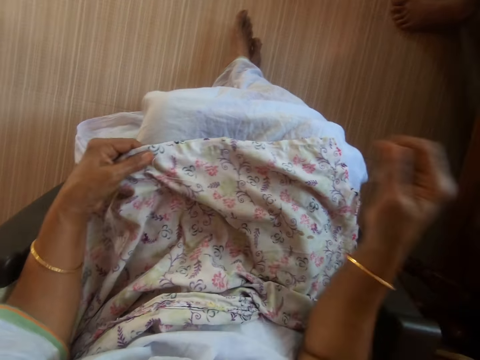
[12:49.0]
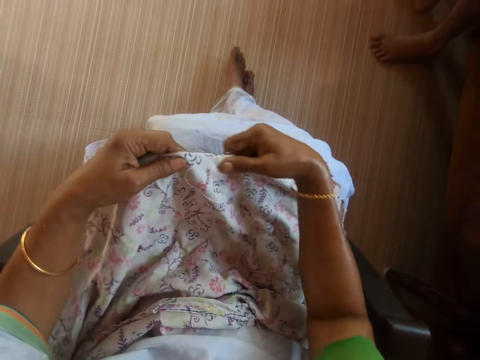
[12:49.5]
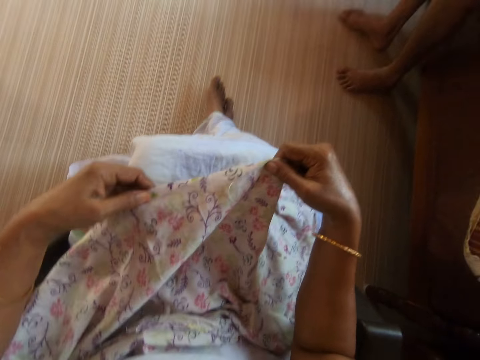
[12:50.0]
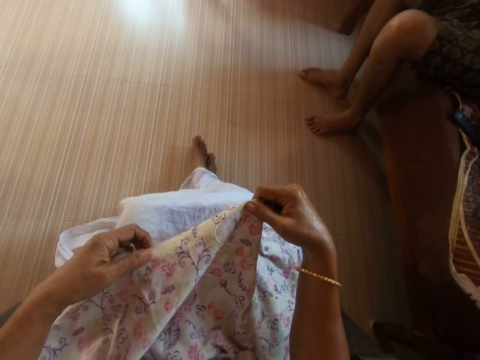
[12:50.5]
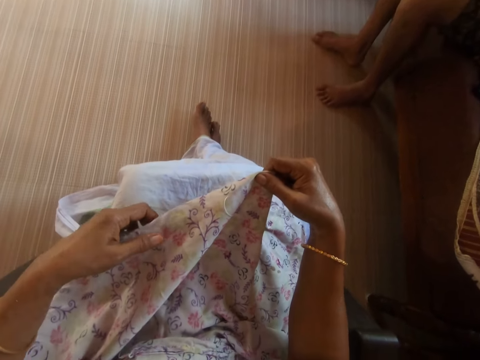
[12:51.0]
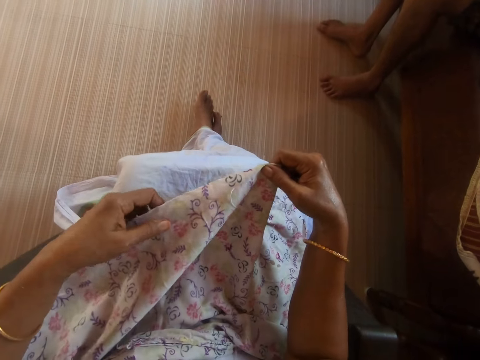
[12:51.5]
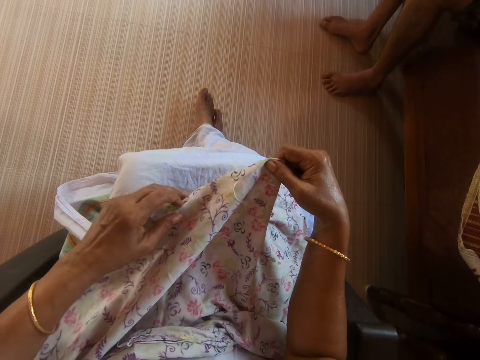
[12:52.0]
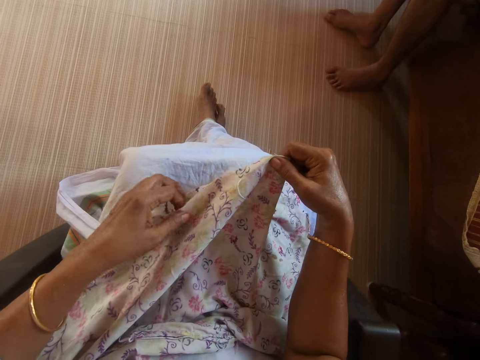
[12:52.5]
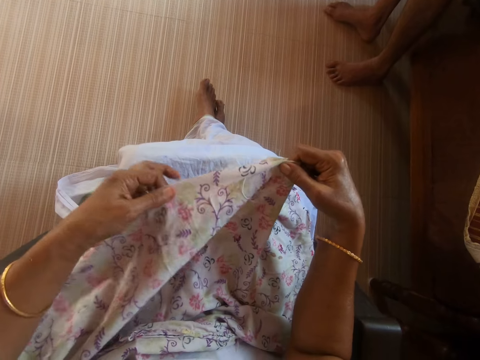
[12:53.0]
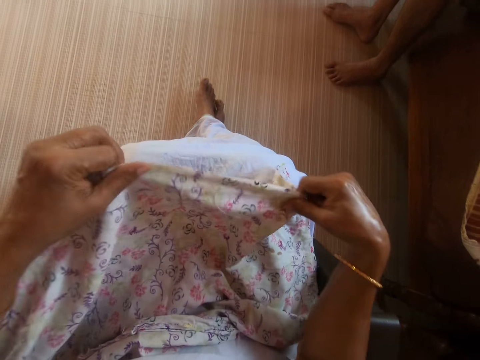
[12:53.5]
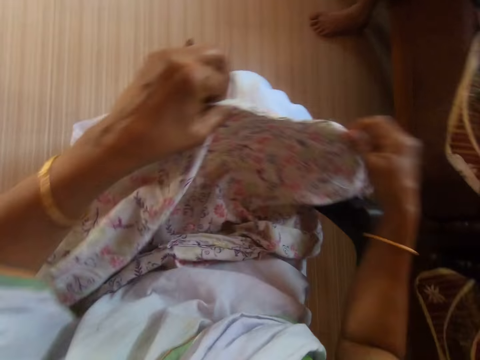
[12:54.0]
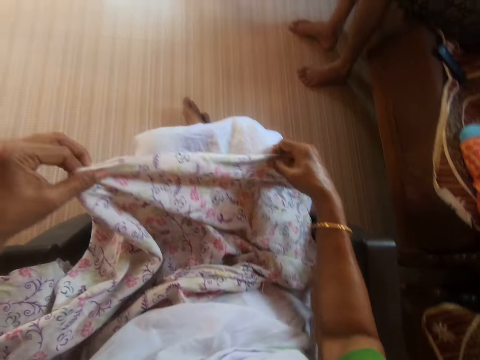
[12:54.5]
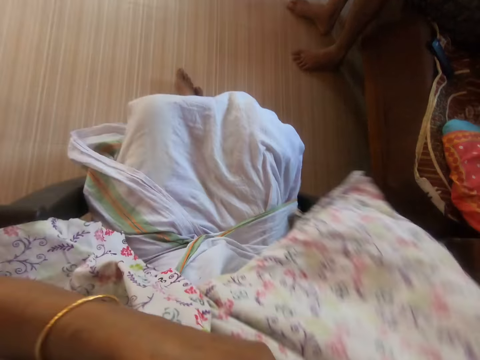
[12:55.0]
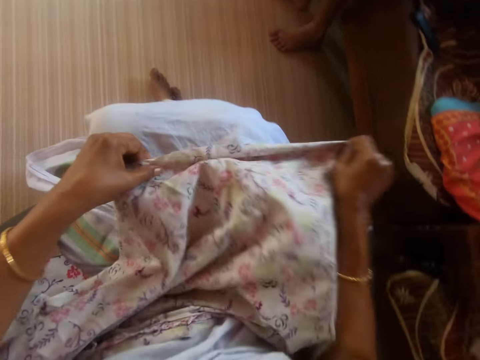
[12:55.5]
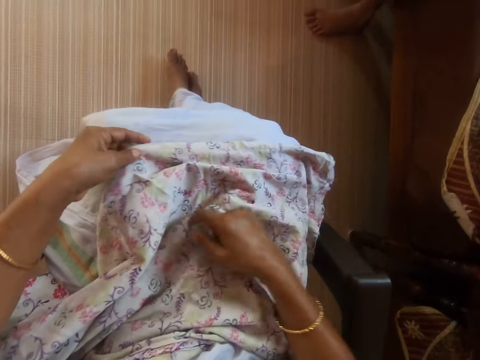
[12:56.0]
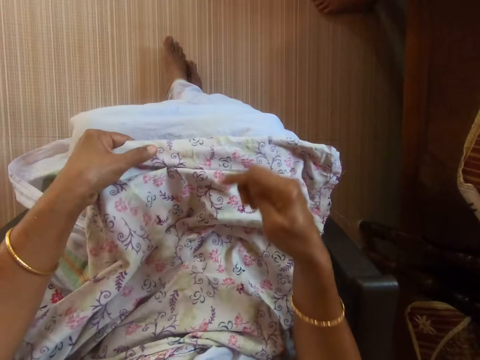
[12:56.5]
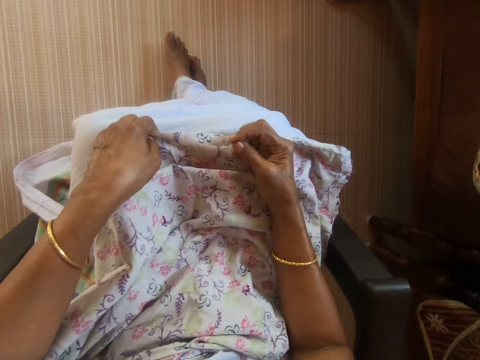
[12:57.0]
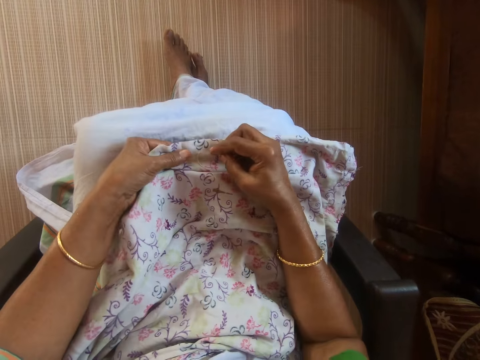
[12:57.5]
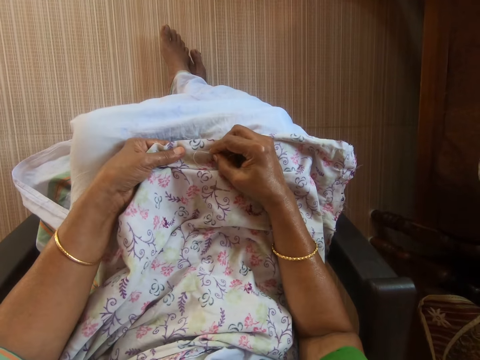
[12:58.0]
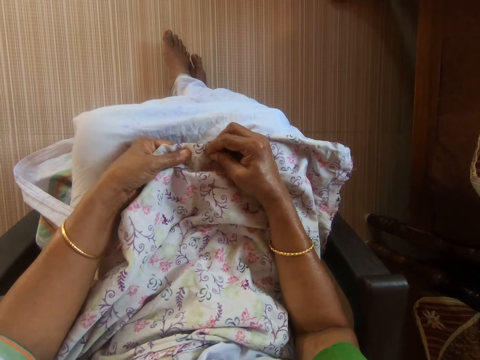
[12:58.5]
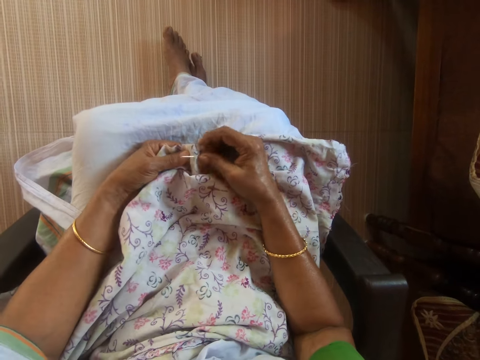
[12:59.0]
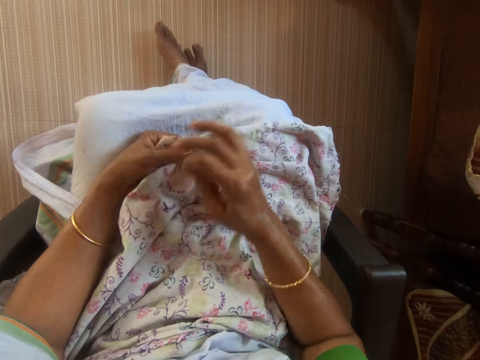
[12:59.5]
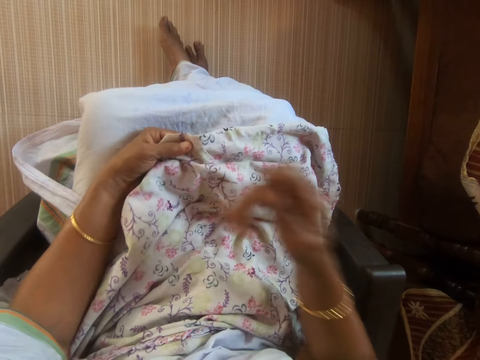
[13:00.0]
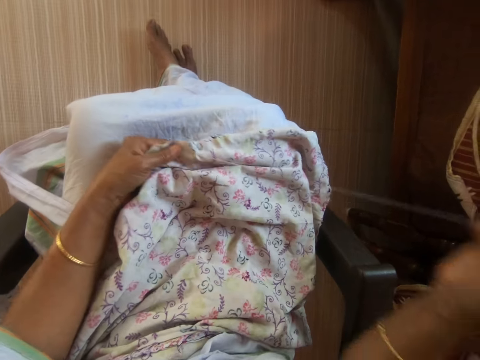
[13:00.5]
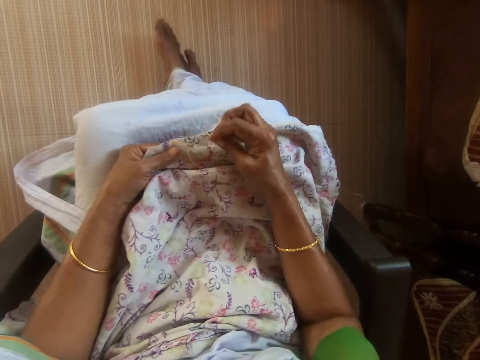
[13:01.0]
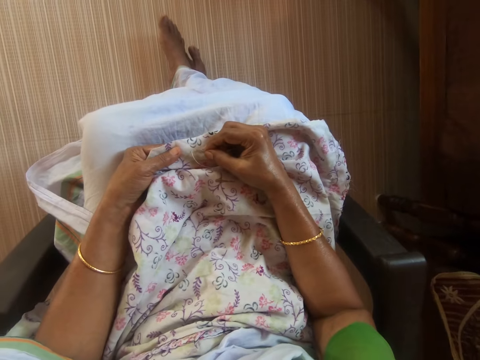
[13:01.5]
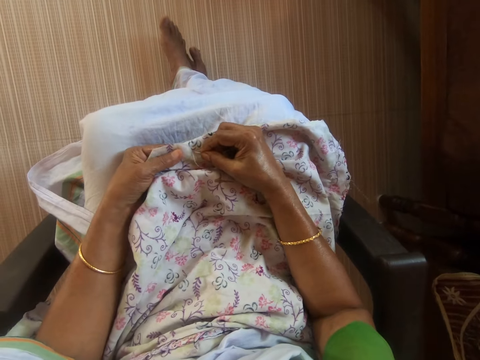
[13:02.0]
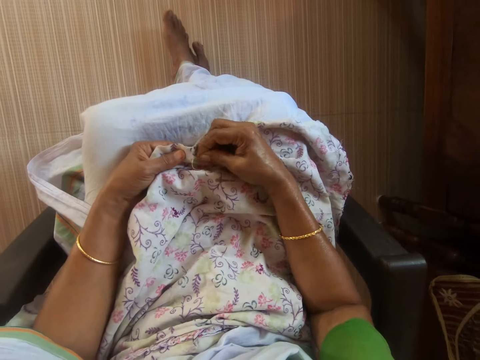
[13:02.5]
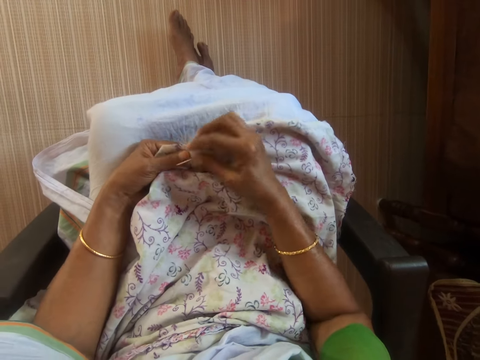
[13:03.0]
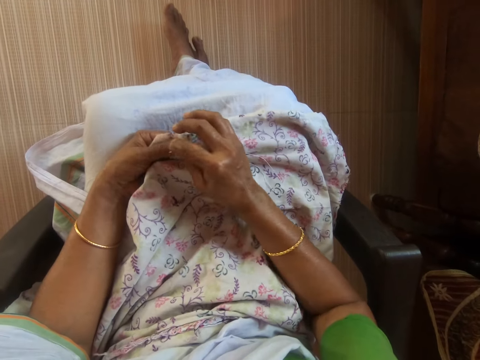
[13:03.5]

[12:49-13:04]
The camera wearer takes the fabric from her lap with her left hand. She takes the fabric from her left hand with her right hand. She adjusts the piece of cloth with her hands. She holds the fabric with both hands. She places the fabric in her hands on her lap. She holds the fabric with her left hand. She sews the fabric in her left hand with the threaded needle in her right hand.

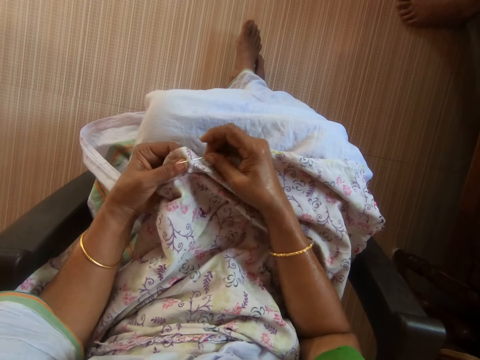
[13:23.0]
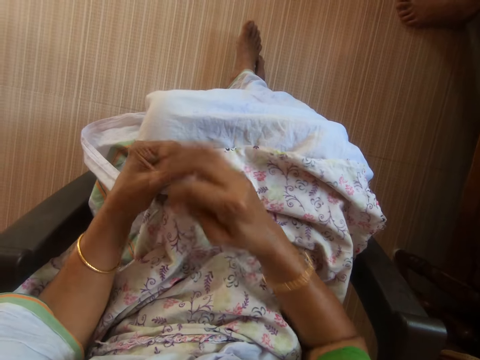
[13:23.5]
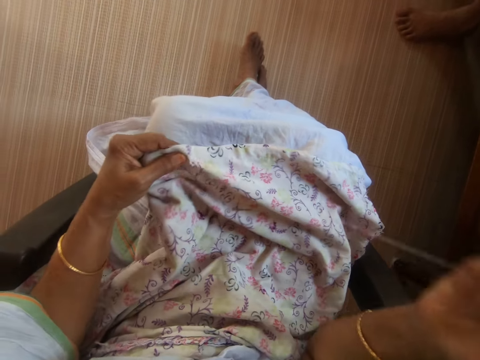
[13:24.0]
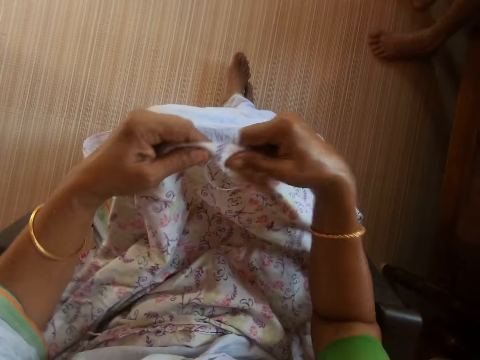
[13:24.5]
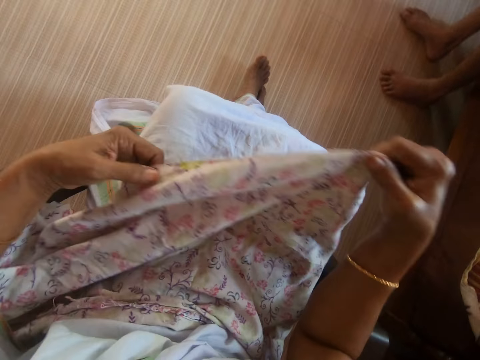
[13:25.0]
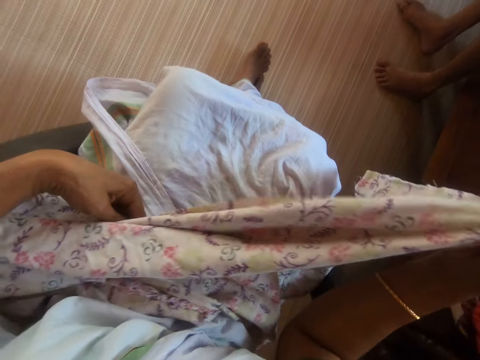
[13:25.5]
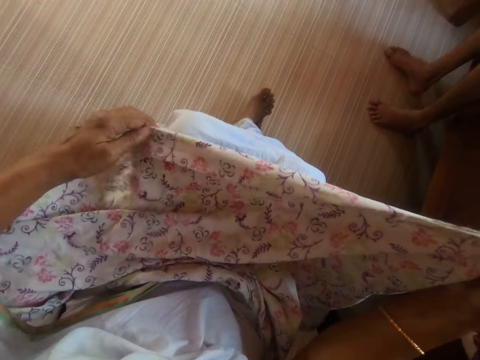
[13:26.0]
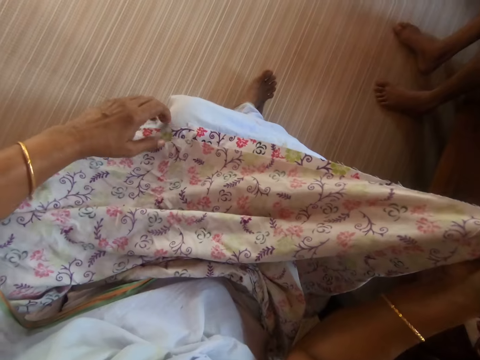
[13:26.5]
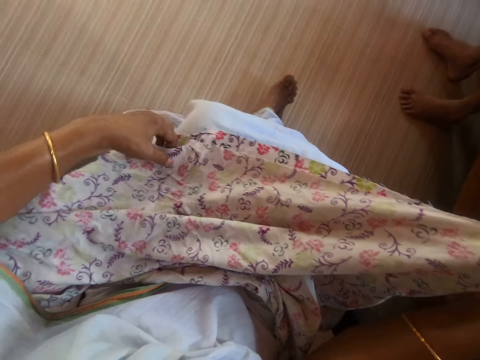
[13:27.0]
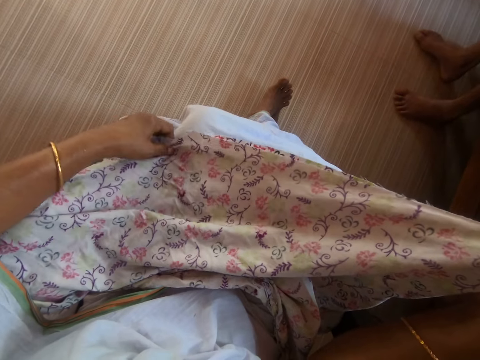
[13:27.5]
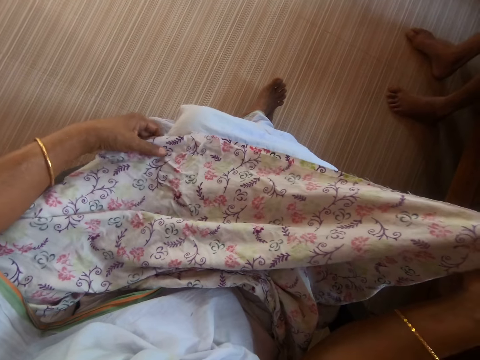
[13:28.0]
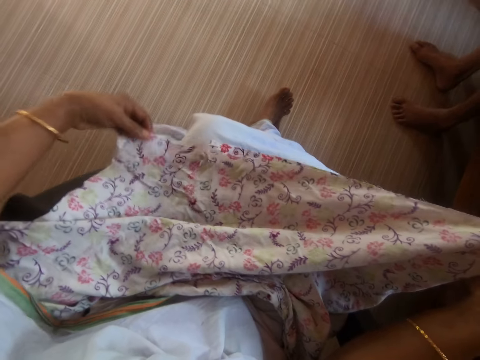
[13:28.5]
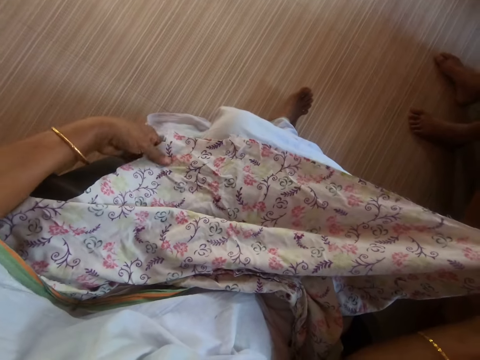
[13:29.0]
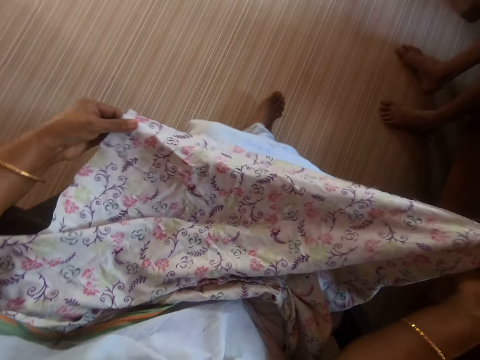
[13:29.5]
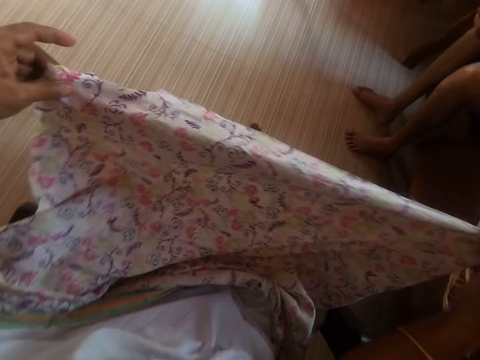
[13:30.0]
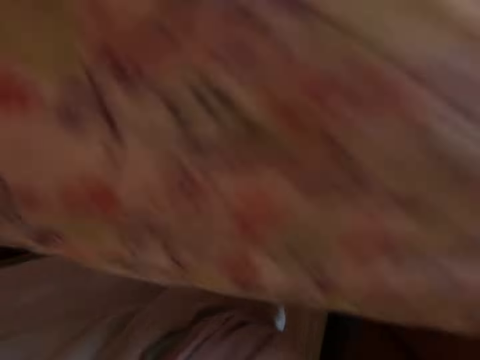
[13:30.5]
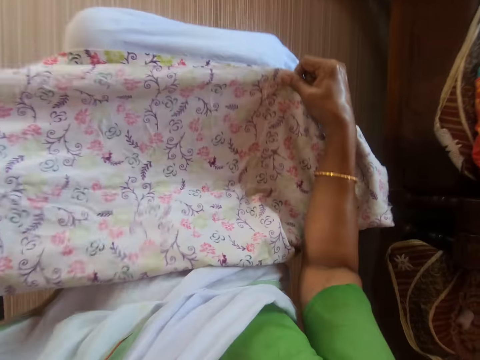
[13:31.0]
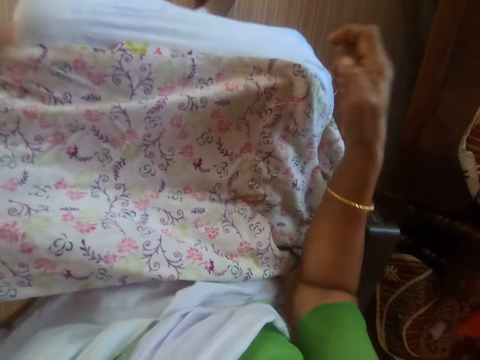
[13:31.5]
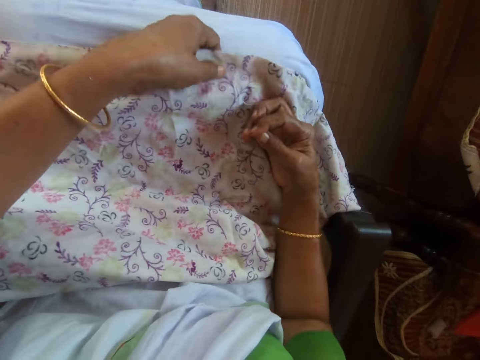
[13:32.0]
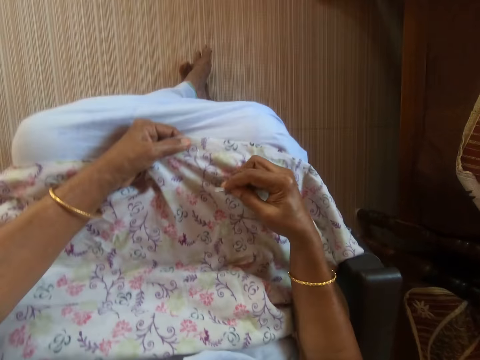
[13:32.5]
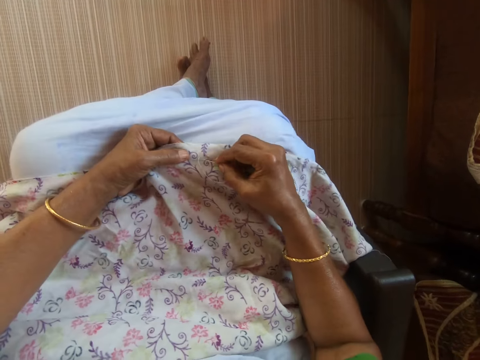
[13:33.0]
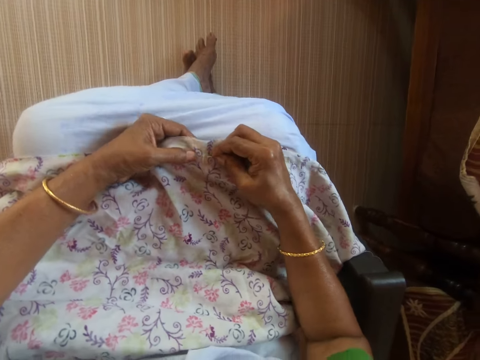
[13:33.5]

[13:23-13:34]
The camera wearer takes the fabric from her left hand with her right hand. She adjusts the fabric on her lap with her left hand. She takes the fabric from her lap with her left hand. She places the fabric on her lap with both hands. She holds the fabric with her left hand. She sews the fabric in her left hand with the threaded needle in her right hand.
